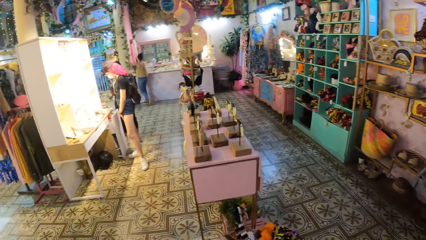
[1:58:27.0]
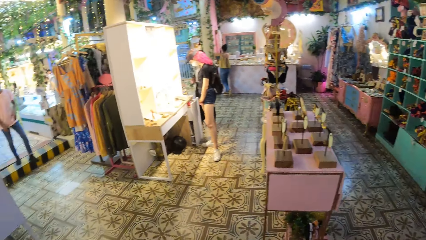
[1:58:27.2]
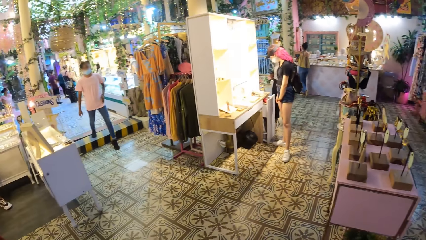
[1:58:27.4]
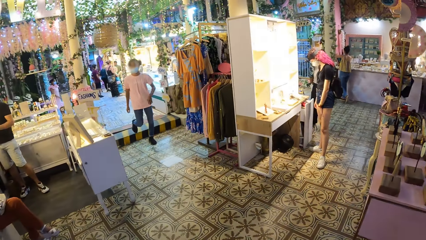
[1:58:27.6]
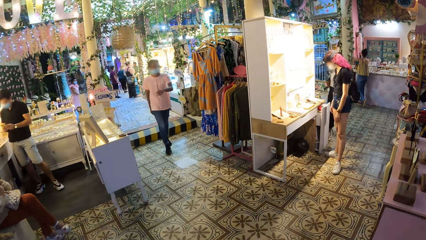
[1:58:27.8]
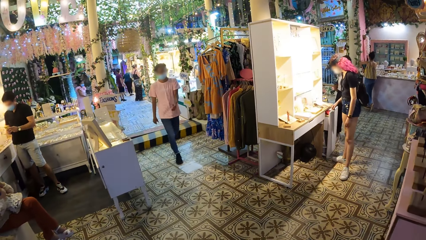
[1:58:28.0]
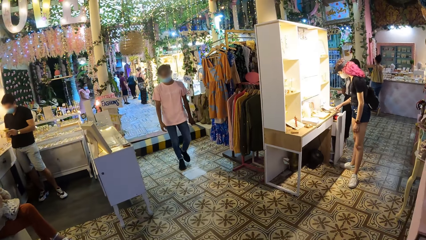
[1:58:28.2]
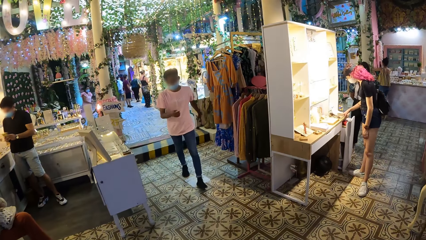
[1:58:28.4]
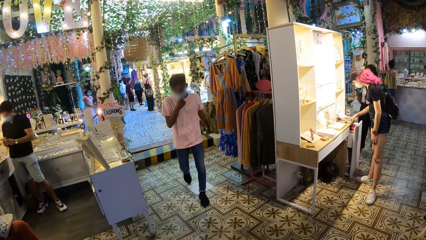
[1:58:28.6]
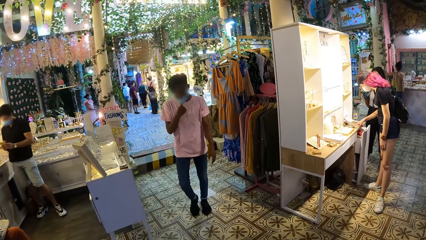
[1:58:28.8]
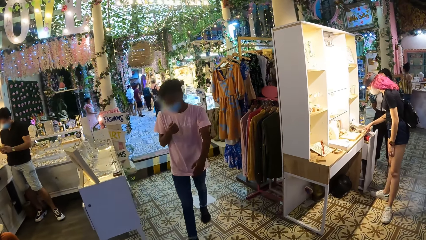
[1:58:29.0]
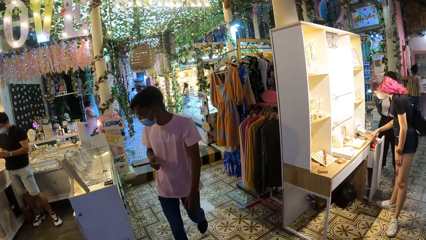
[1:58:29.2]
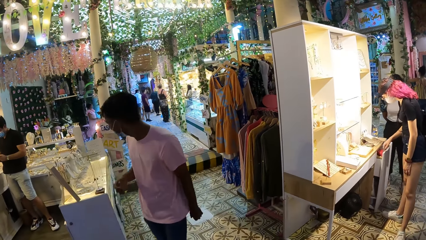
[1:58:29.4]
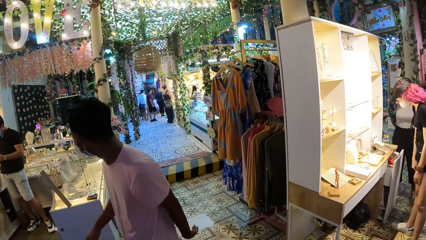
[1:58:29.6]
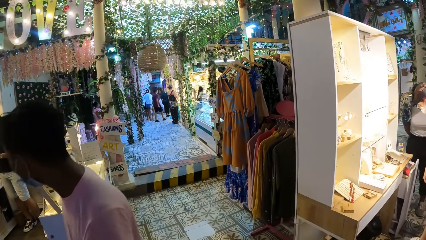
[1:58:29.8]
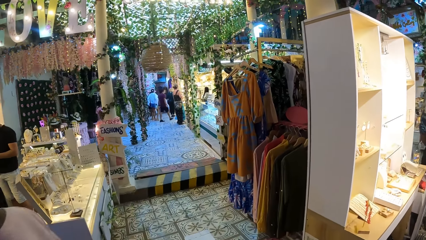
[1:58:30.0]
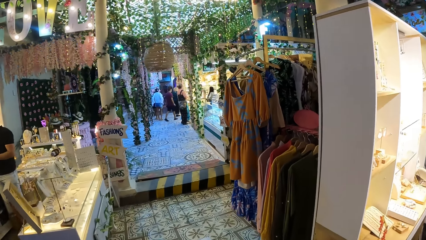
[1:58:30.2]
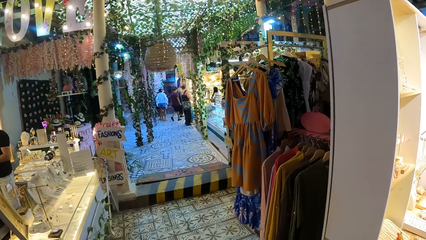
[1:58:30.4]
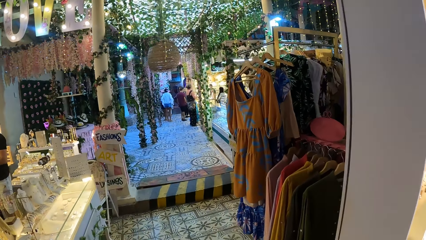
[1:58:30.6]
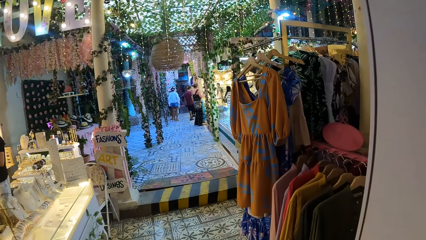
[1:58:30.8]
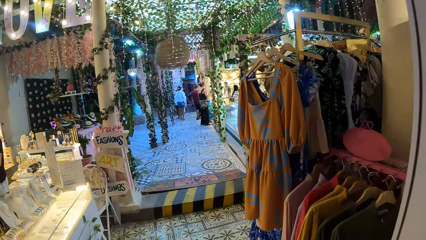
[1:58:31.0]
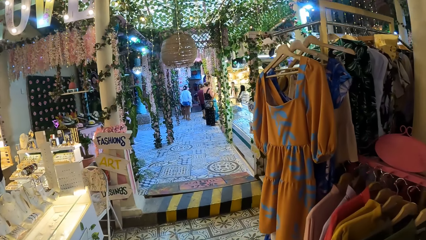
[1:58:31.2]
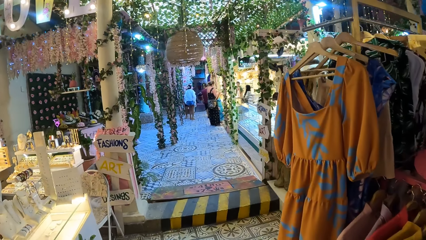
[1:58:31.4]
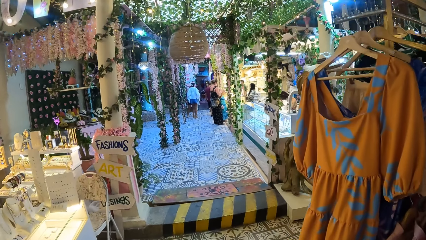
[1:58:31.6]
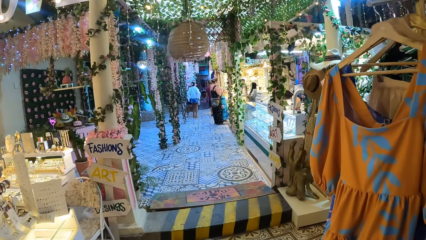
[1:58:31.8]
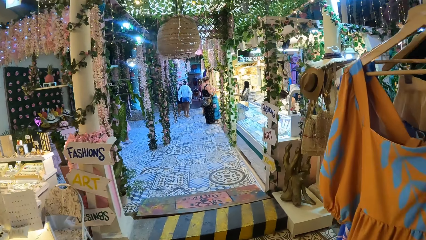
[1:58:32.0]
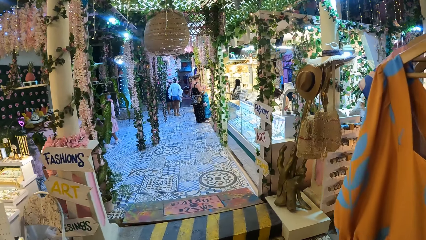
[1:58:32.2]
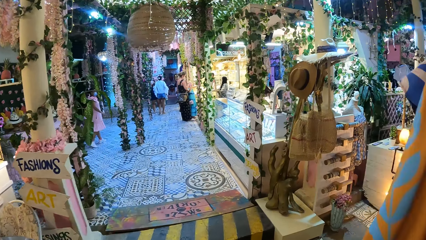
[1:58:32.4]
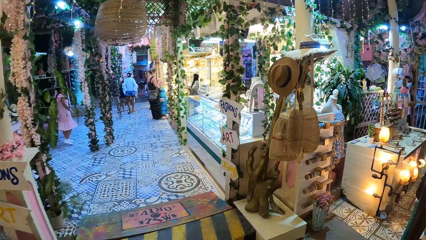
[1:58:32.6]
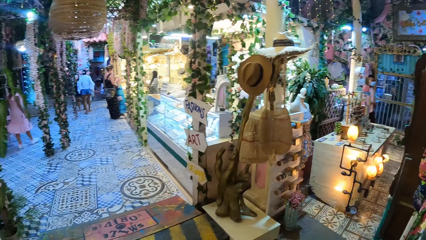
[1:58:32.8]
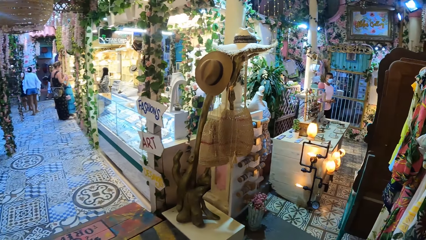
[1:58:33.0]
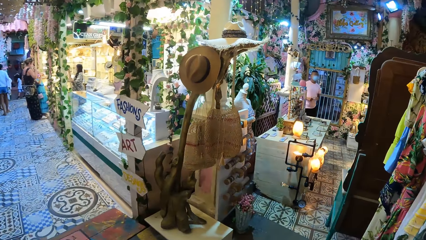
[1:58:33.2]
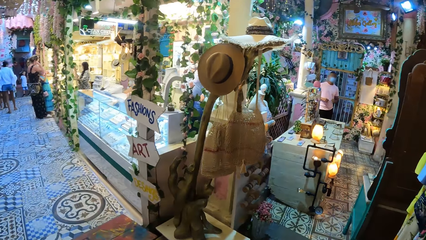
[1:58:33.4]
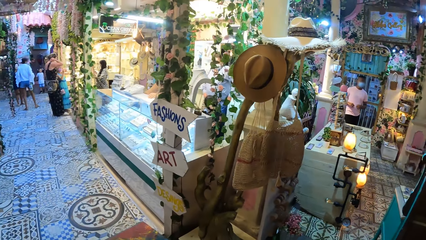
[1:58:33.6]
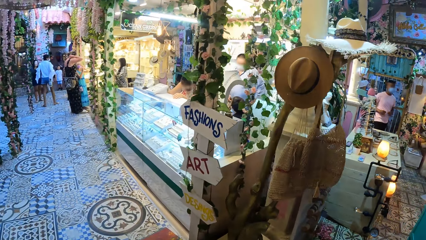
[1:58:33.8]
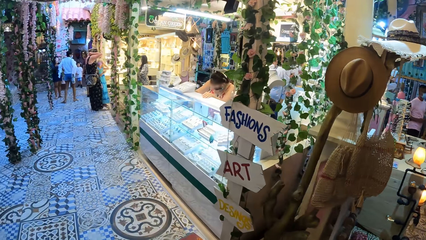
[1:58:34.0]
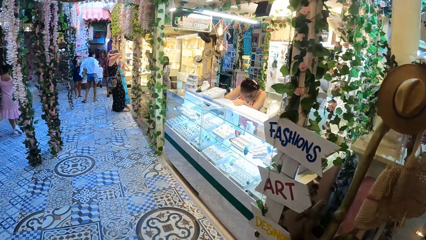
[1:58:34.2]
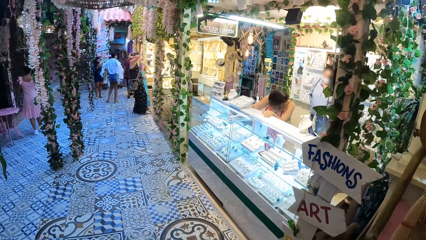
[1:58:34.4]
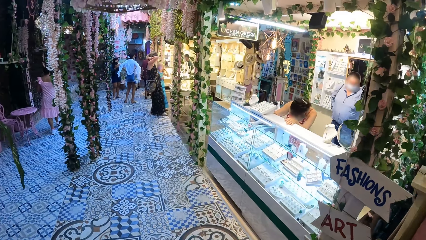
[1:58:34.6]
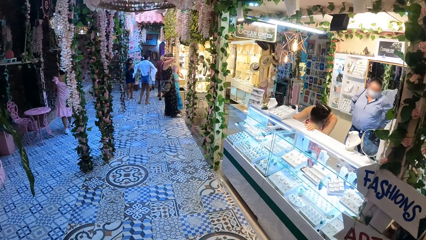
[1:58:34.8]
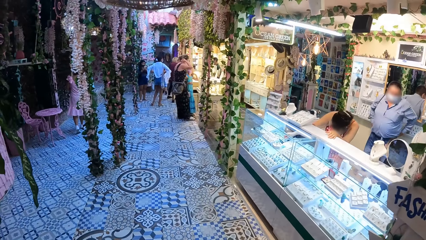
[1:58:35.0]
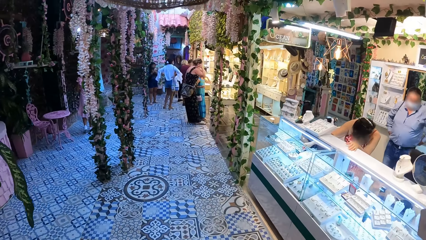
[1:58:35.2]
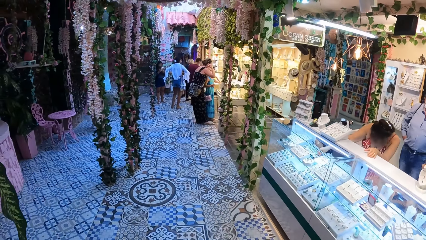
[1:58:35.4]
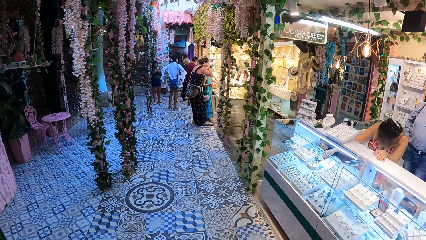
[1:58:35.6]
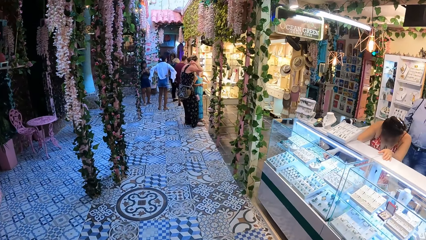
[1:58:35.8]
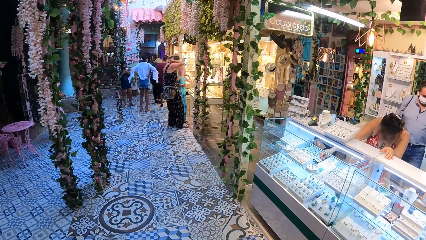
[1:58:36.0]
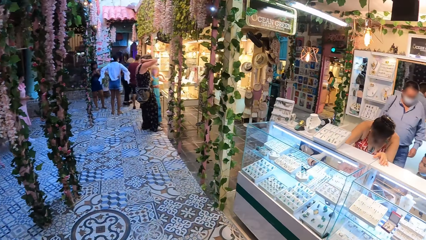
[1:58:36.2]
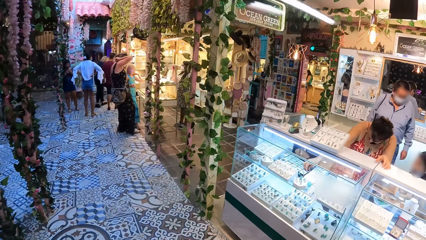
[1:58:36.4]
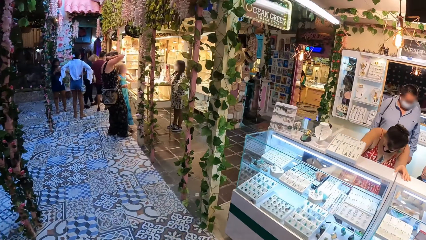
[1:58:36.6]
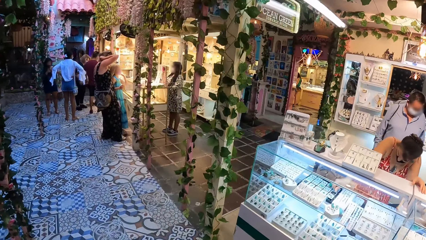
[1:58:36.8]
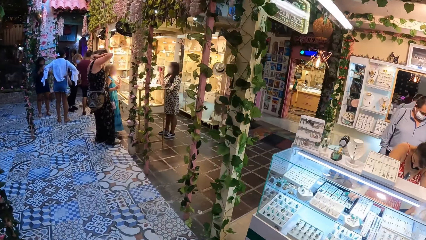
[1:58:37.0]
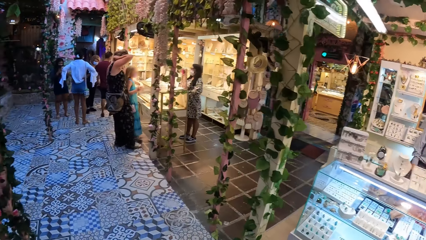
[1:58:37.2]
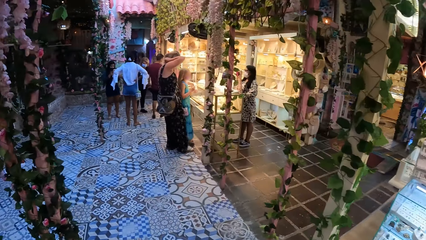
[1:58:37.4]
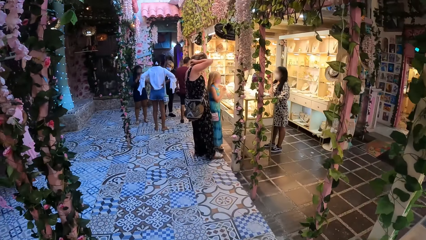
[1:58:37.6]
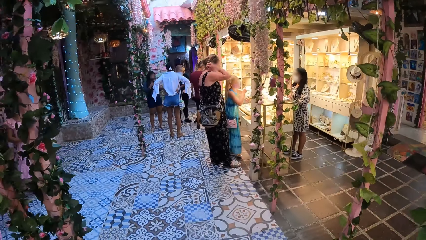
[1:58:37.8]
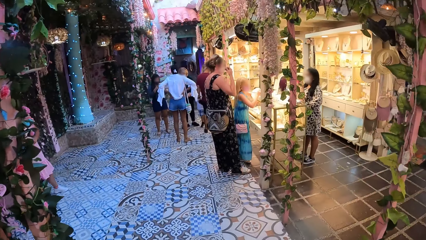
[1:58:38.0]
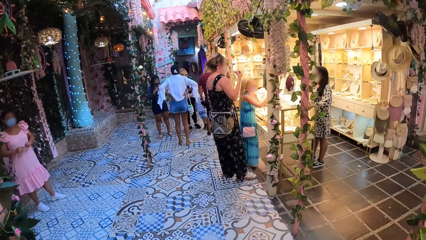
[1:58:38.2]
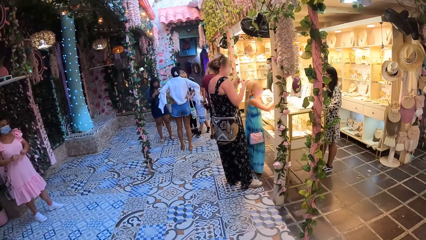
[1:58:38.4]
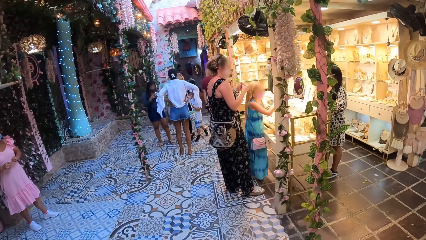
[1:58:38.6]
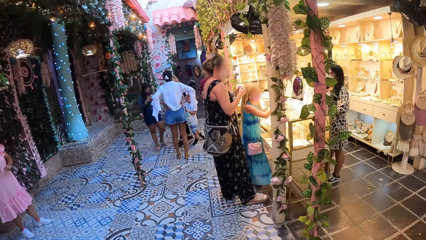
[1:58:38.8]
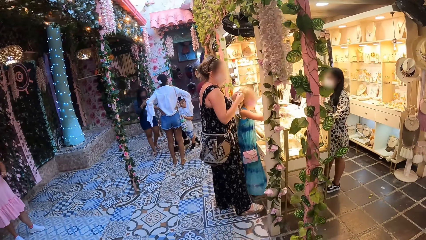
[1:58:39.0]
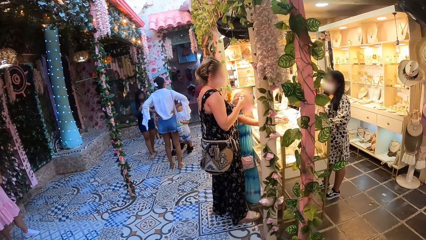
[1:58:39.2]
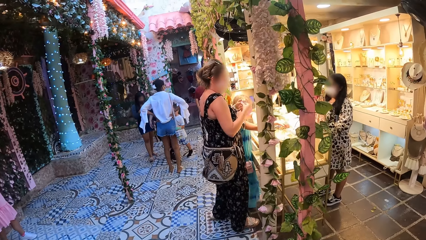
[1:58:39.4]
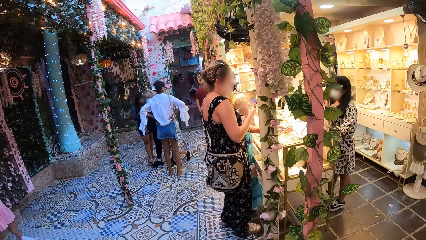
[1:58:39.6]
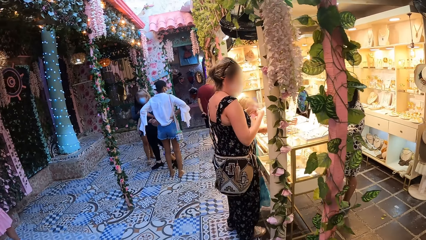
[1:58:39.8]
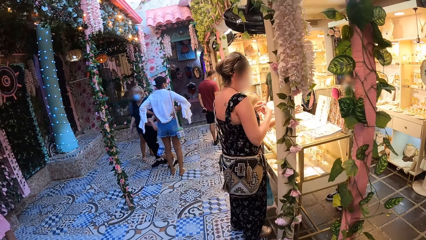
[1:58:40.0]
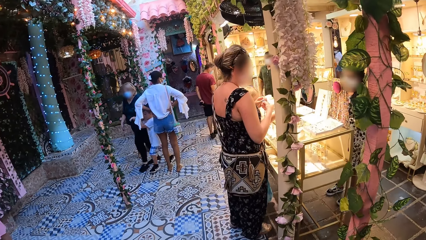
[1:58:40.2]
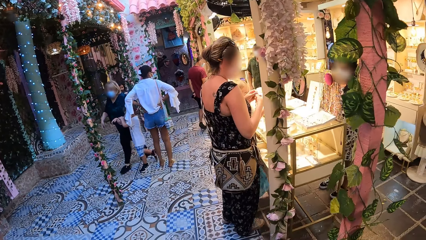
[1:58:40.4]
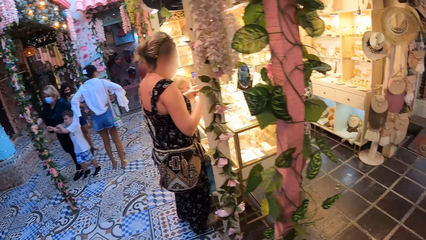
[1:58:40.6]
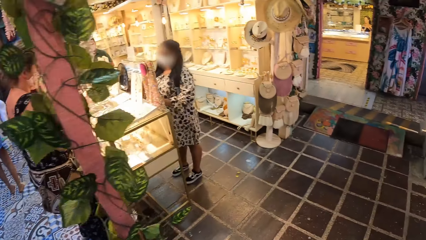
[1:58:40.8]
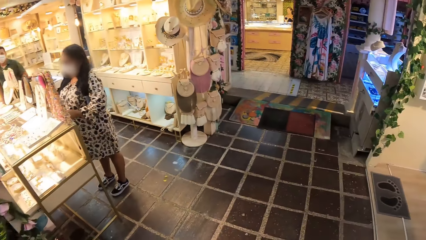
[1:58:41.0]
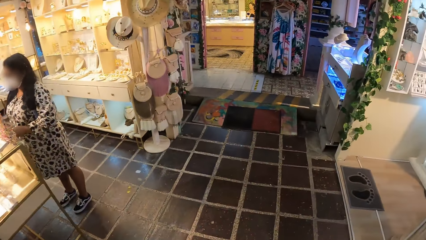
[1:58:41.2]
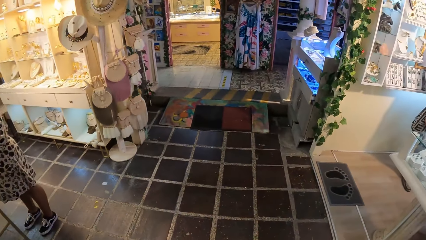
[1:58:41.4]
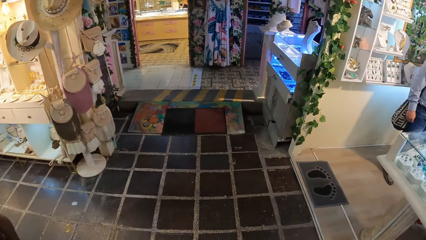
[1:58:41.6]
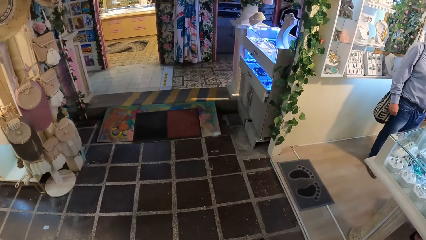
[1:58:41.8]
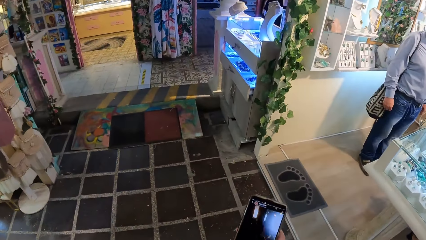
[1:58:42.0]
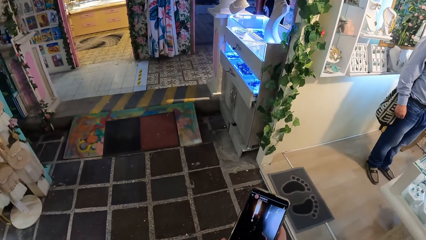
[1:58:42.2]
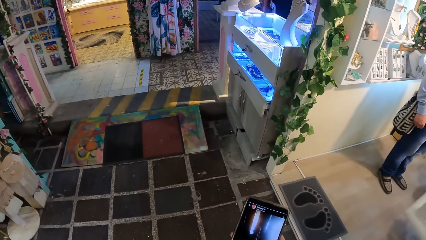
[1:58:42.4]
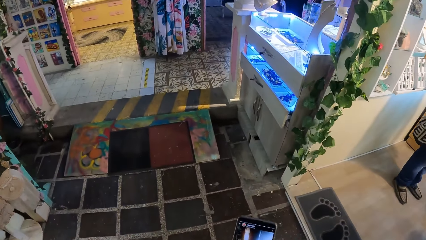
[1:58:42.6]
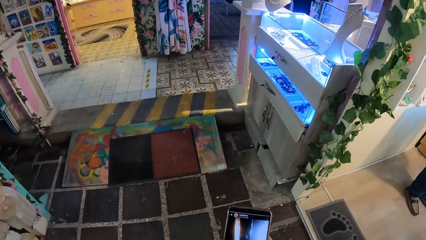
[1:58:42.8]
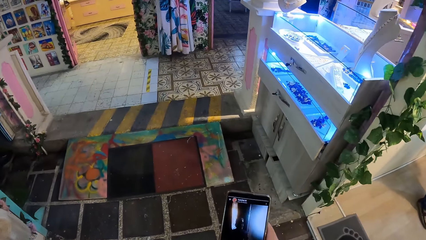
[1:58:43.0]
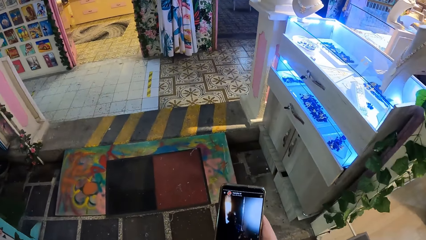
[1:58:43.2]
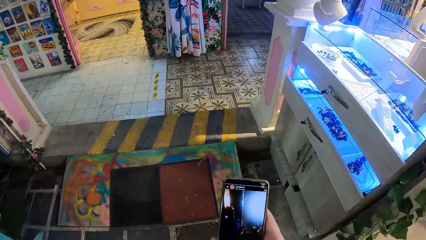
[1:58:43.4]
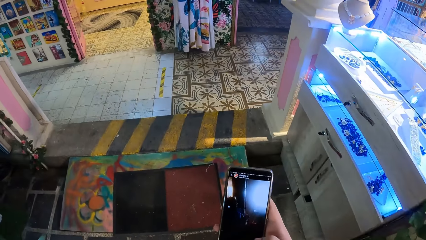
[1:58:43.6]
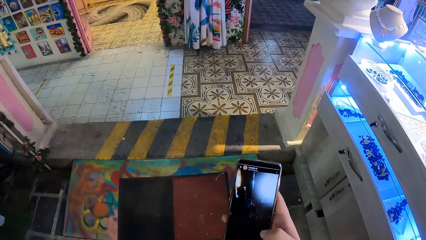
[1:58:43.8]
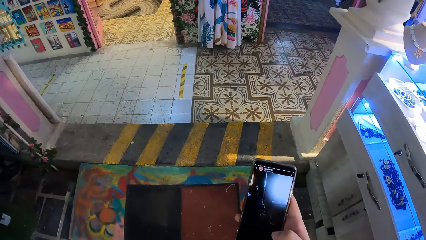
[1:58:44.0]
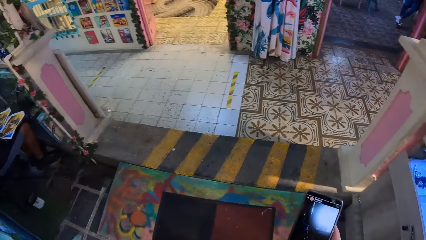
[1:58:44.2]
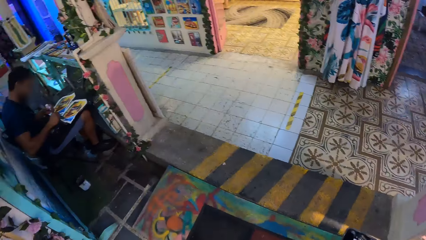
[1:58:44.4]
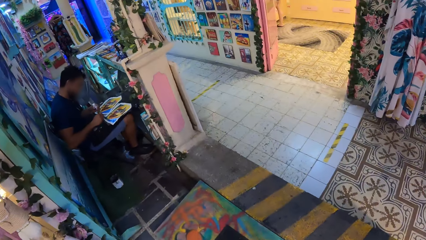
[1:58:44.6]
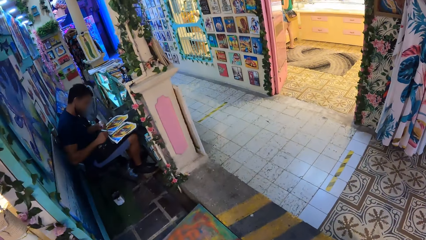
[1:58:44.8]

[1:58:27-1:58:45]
The man walks past the camera wearer. The camera wearer walks around the mall interior or the house. She walks over the pavement. A woman removes a chain from her neck with her hands. The camera wearer operates the phone with her right hand.
